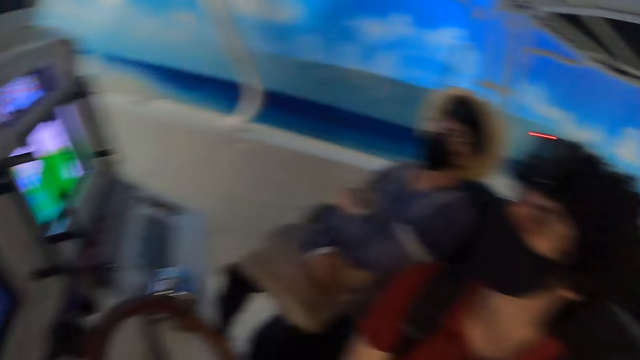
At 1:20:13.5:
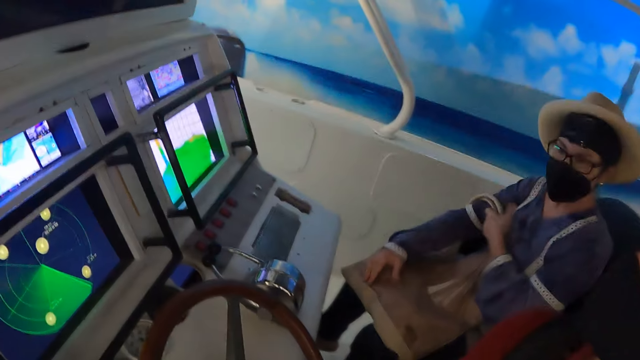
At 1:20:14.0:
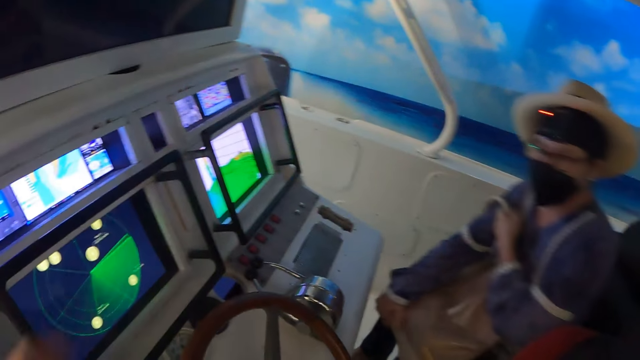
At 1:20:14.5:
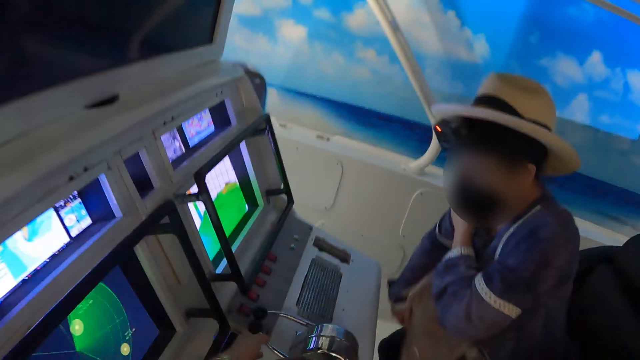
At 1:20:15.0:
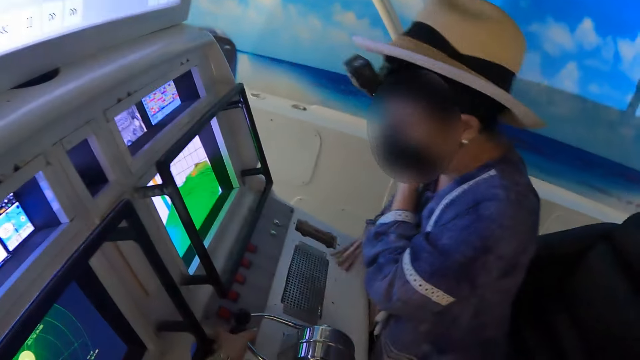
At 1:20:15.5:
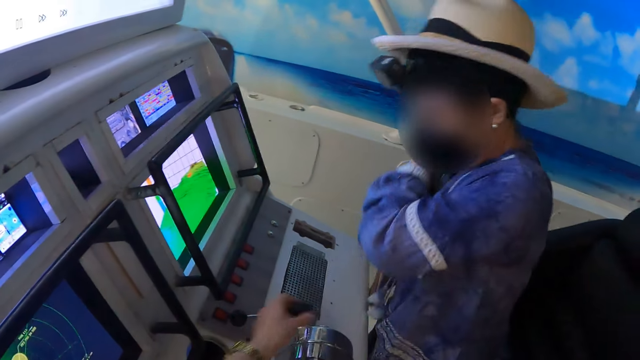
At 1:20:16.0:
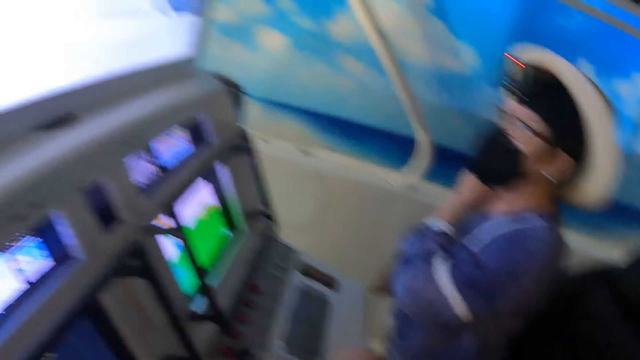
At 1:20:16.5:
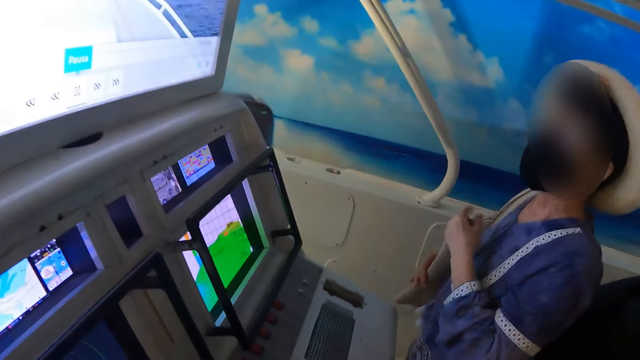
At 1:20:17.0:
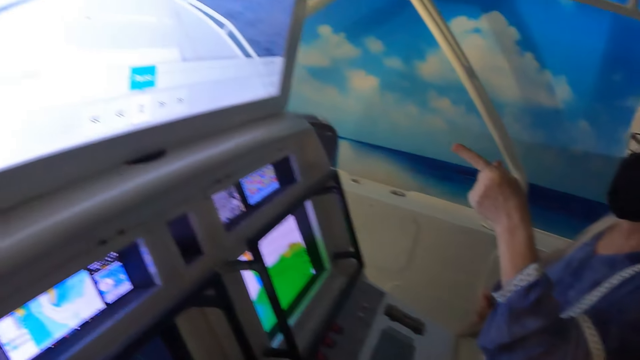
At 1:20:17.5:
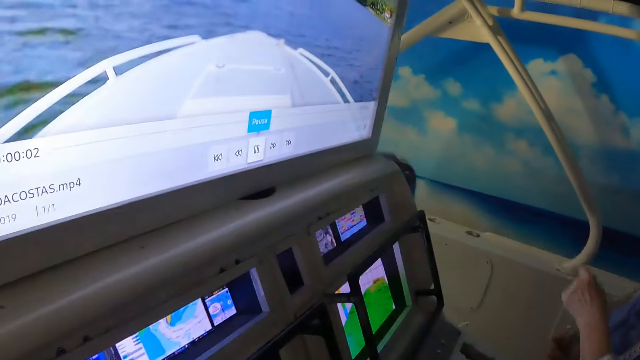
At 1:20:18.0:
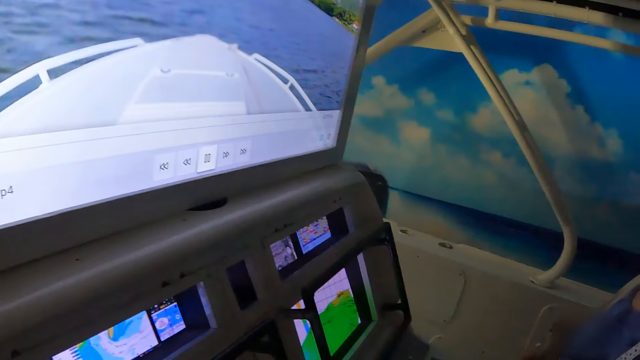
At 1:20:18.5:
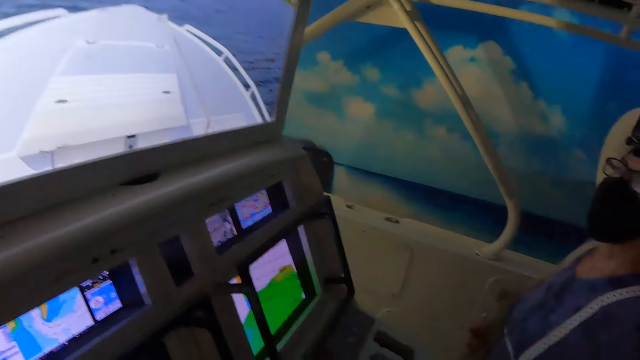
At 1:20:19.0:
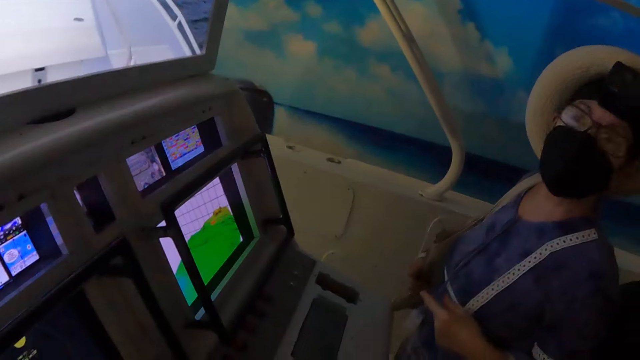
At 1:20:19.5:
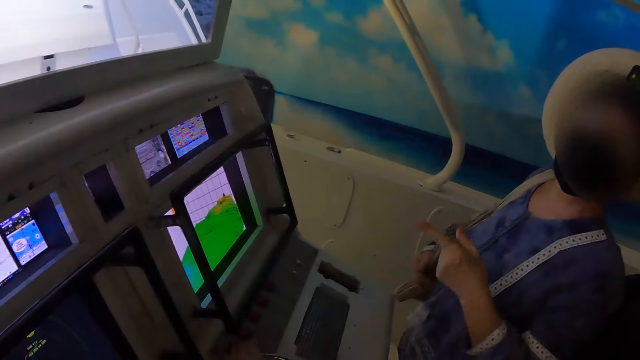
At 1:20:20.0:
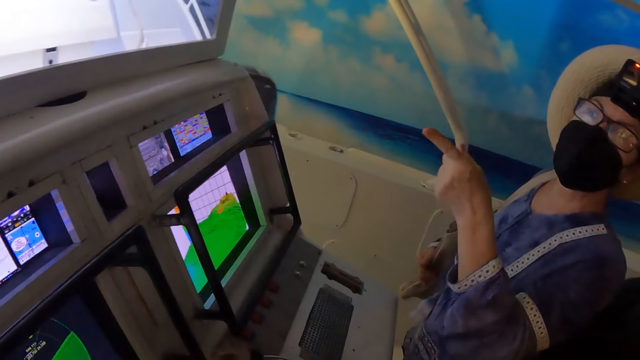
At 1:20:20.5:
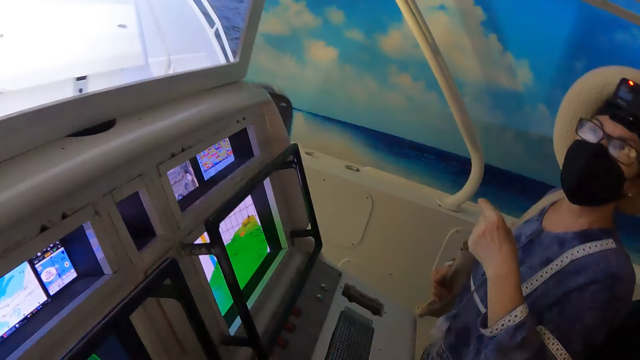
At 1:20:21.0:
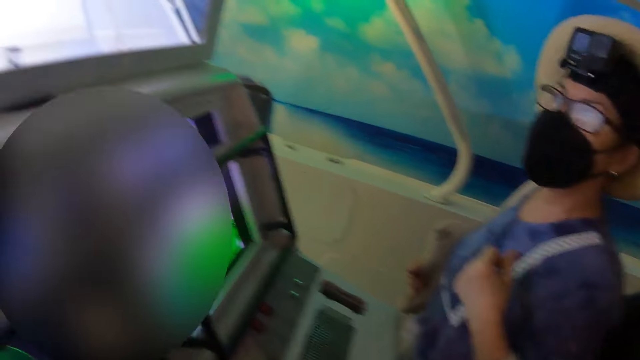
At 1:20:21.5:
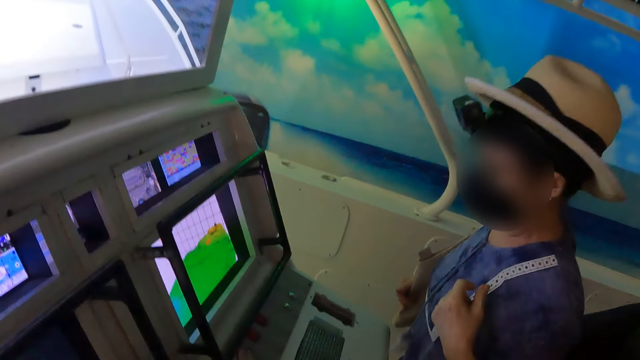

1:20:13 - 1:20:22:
The camera wearer talks to a man. A woman stands up. The camera wearer turns something. They look around. The woman uses gestures. The camera wearer turns something. The woman uses gestures. The camera wearer talks to another man. They press buttons.

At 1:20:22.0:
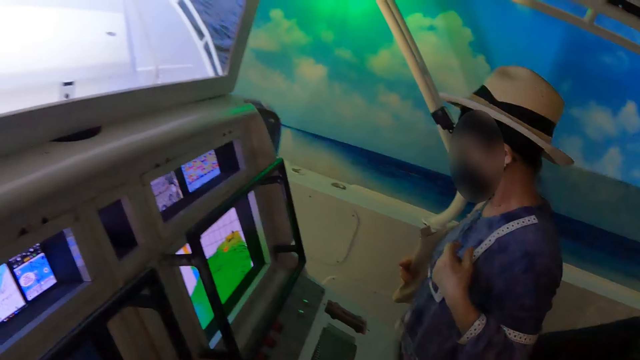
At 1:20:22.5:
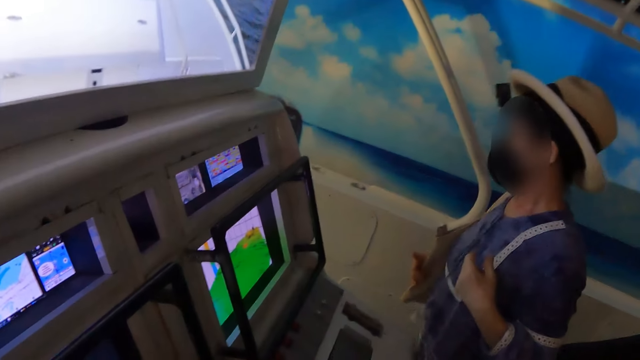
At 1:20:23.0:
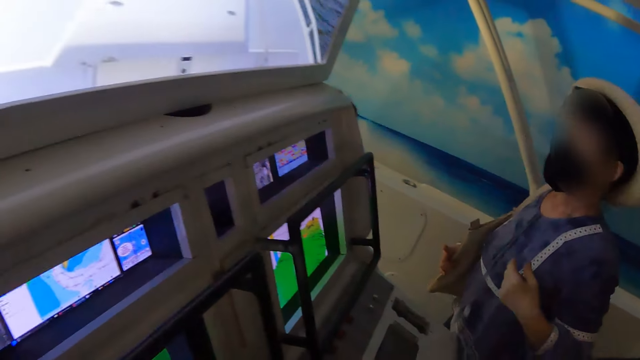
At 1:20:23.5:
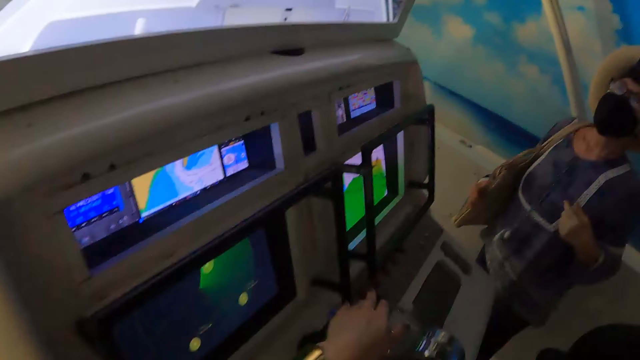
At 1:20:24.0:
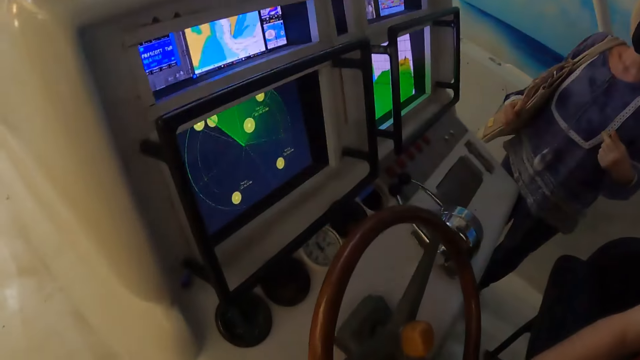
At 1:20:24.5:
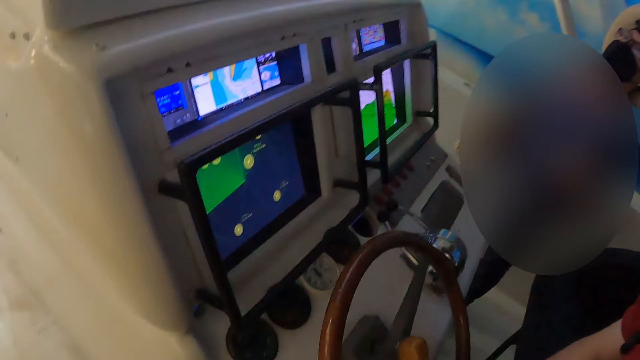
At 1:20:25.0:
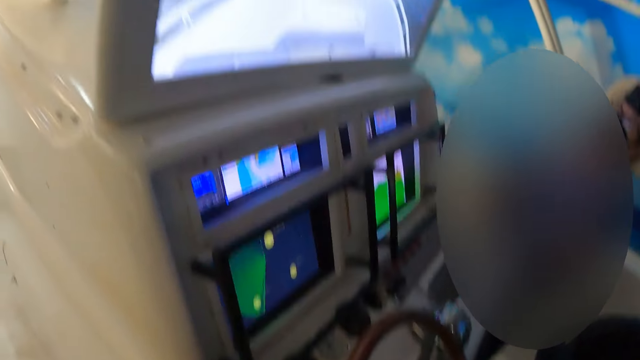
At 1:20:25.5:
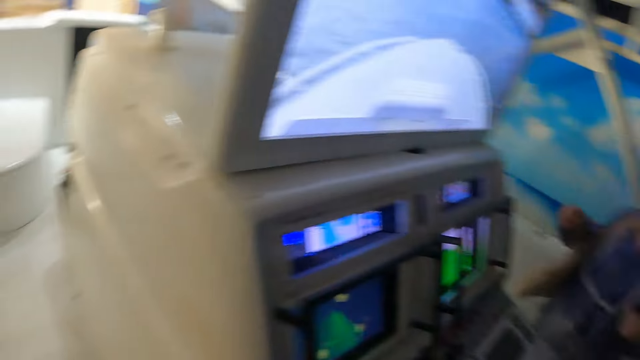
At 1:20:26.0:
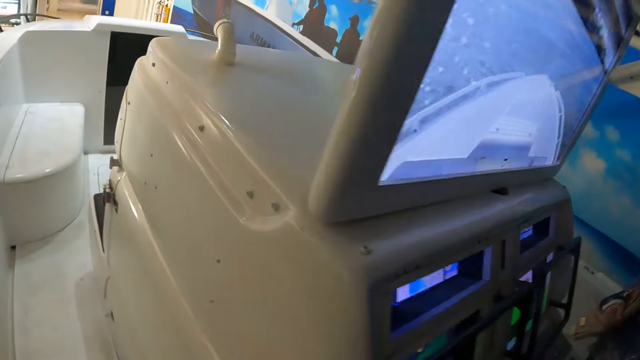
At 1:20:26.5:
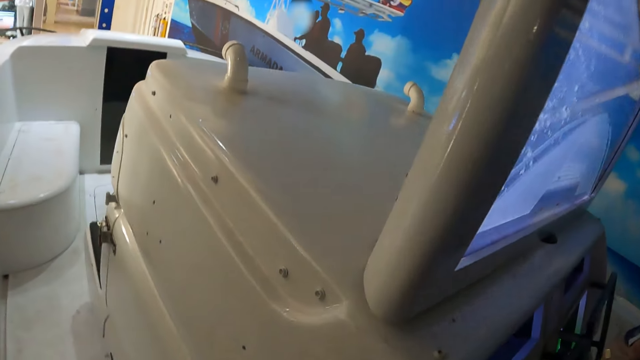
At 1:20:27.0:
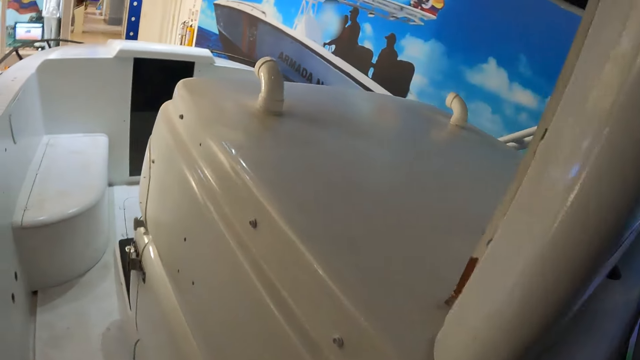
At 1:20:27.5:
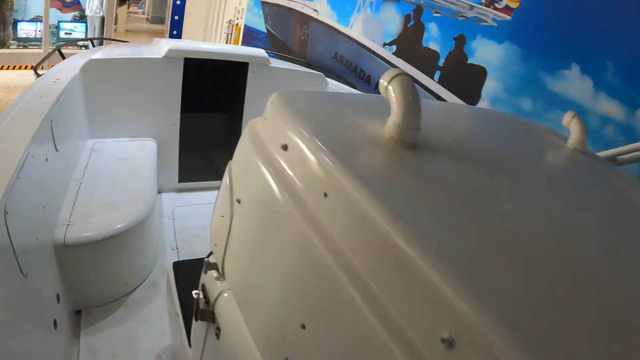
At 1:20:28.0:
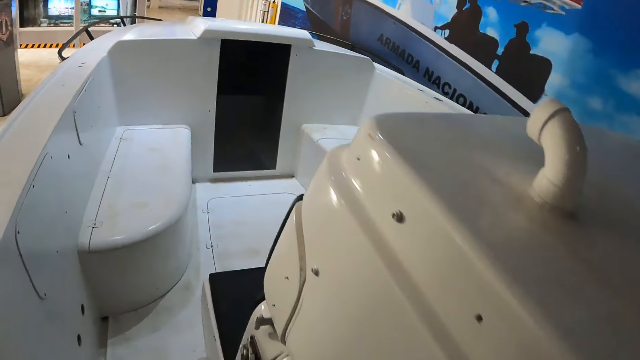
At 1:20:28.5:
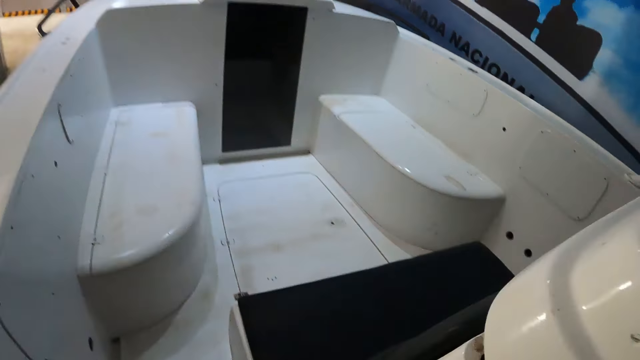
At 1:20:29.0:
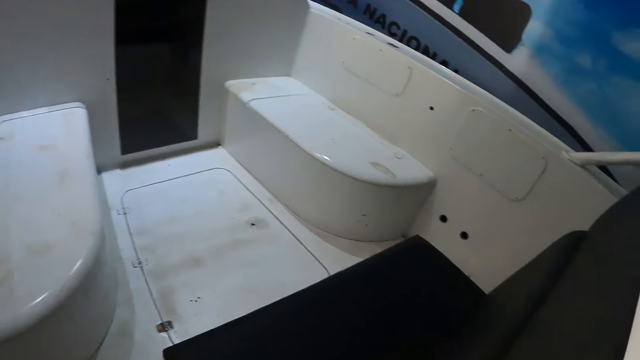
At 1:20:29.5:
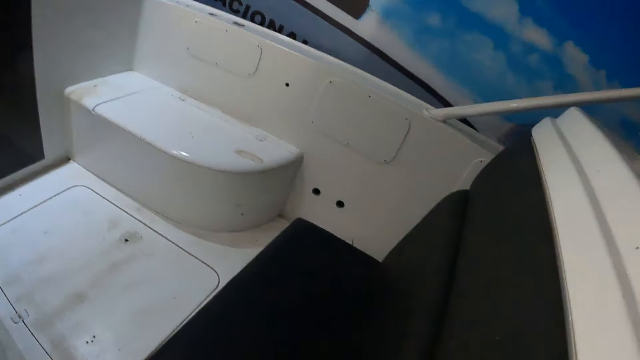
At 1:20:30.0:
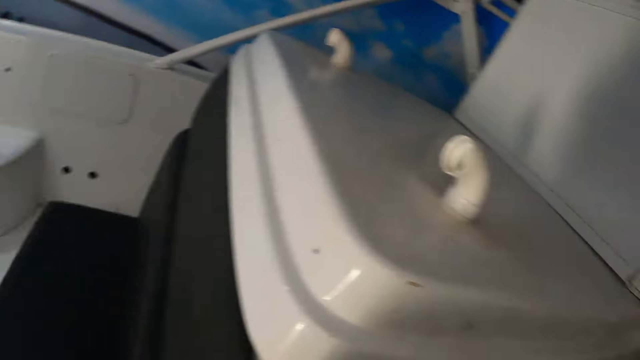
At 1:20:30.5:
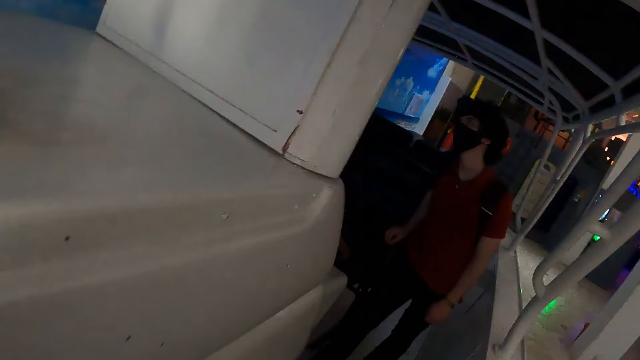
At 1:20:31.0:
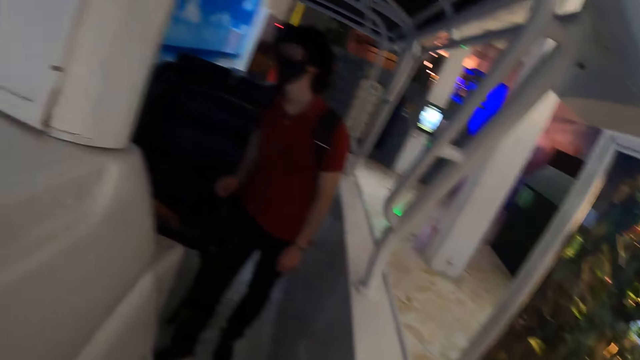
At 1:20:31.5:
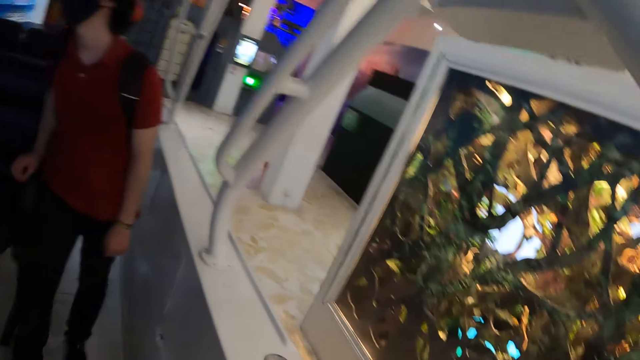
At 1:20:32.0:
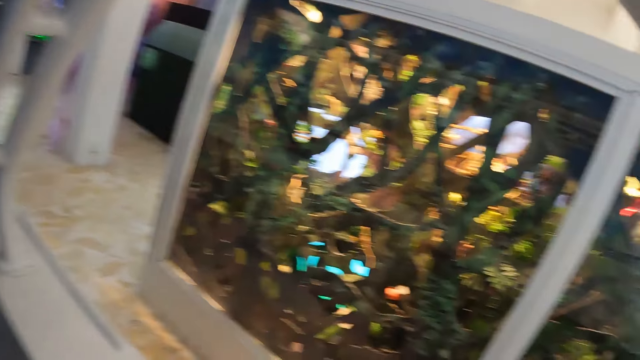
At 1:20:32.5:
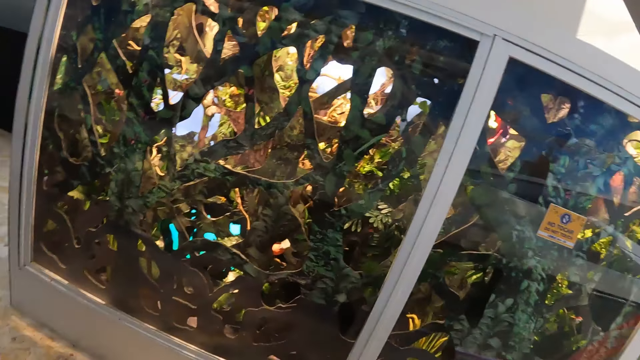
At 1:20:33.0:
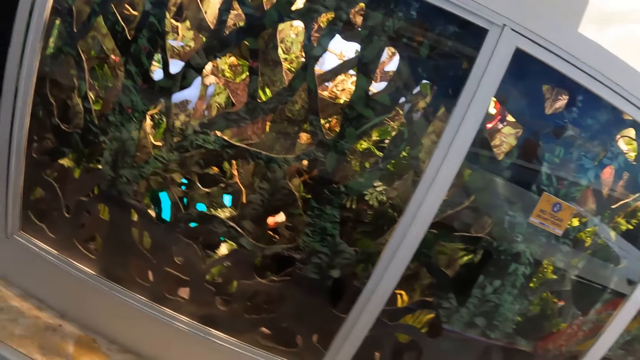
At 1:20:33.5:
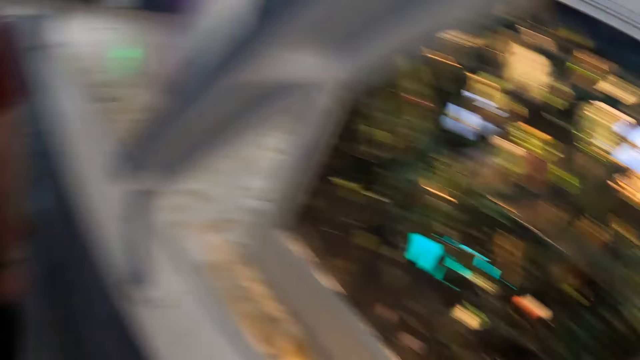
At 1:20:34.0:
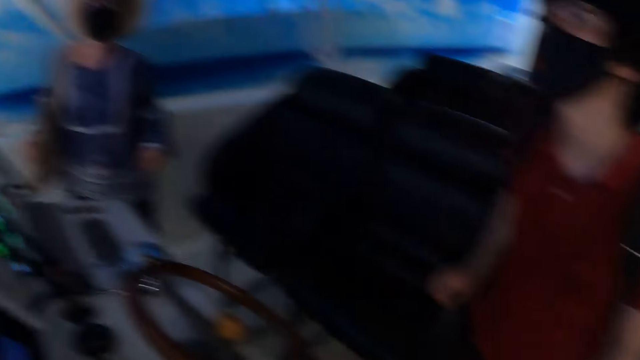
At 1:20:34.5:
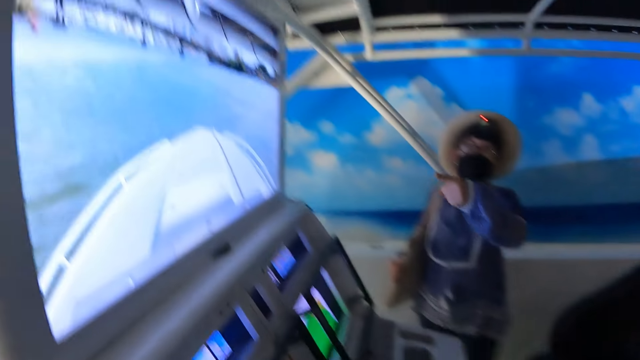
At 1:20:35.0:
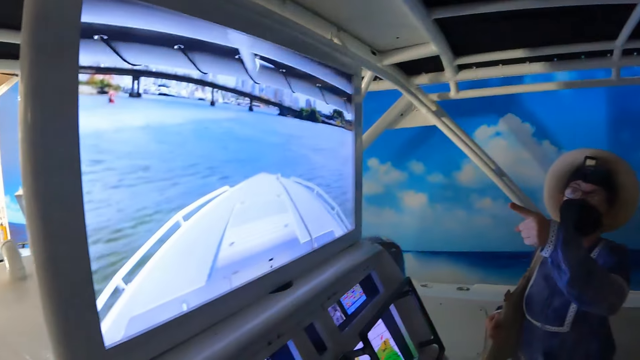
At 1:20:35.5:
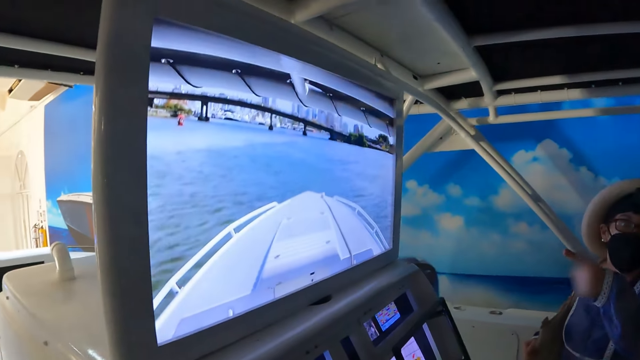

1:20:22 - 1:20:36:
A woman walks around. The camera wearer looks around. A man sits on a chair. The woman moves a hand. The camera wearer walks around the ship. The man stands up. The camera wearer looks around. The man looks around. The woman uses gestures.
